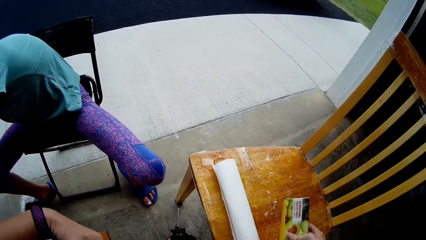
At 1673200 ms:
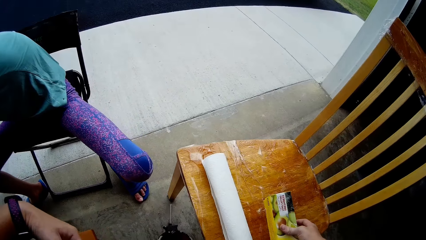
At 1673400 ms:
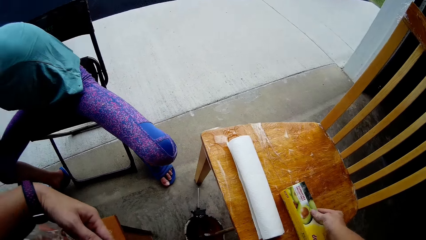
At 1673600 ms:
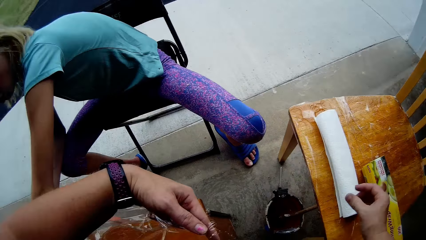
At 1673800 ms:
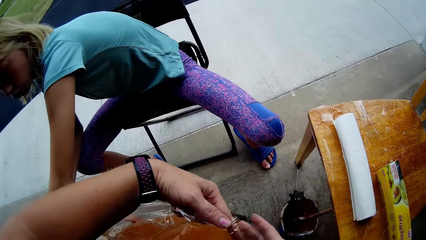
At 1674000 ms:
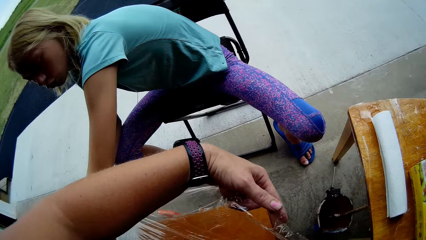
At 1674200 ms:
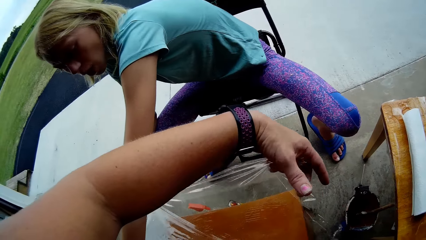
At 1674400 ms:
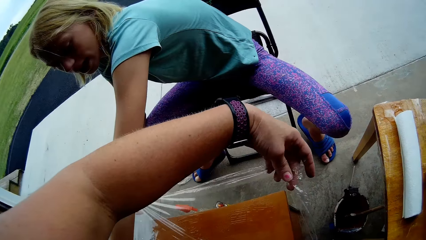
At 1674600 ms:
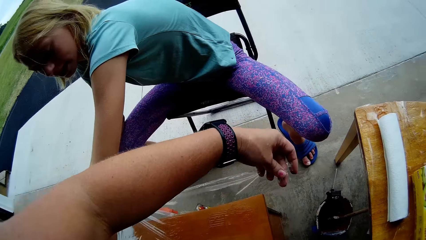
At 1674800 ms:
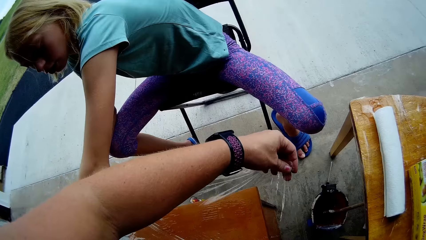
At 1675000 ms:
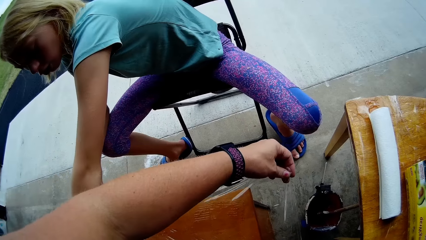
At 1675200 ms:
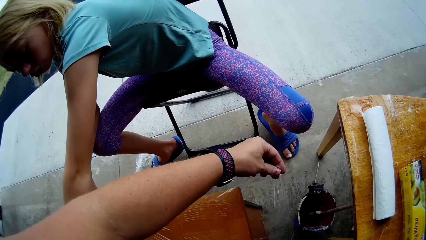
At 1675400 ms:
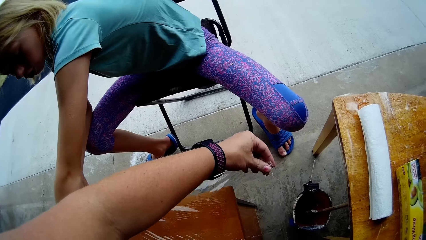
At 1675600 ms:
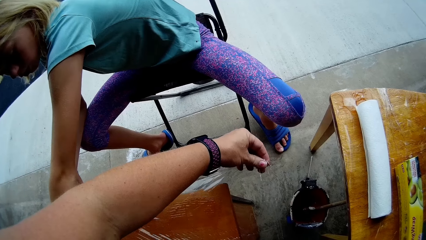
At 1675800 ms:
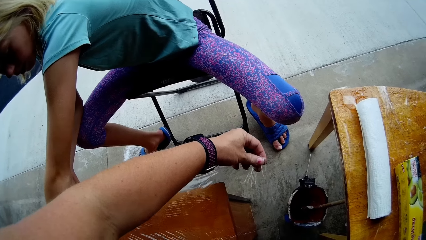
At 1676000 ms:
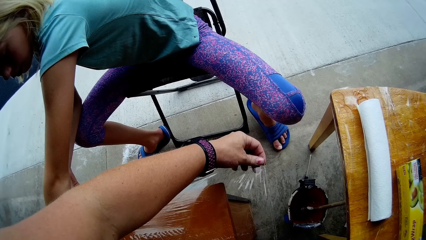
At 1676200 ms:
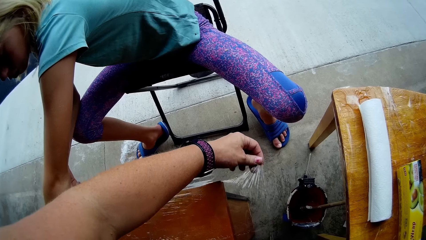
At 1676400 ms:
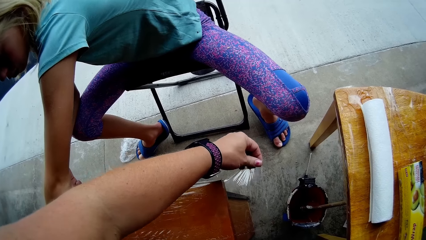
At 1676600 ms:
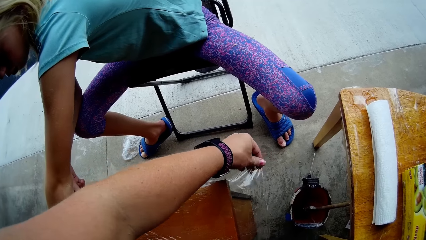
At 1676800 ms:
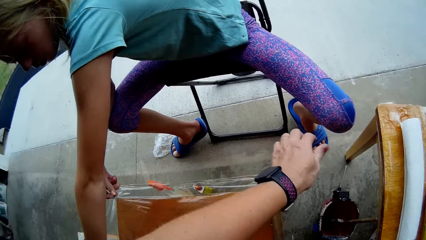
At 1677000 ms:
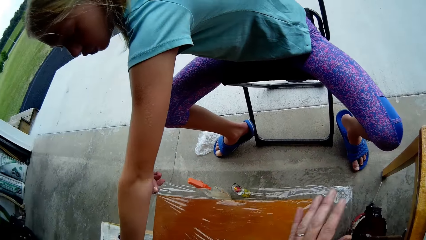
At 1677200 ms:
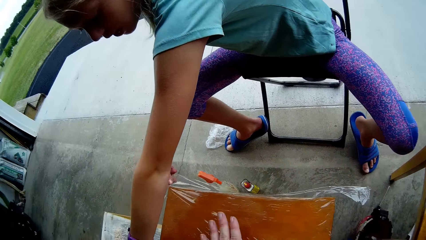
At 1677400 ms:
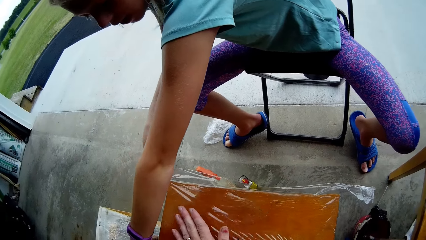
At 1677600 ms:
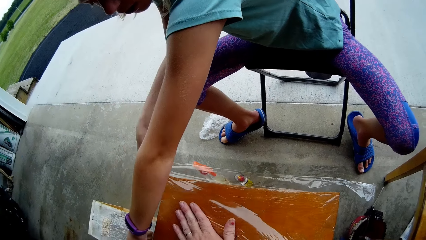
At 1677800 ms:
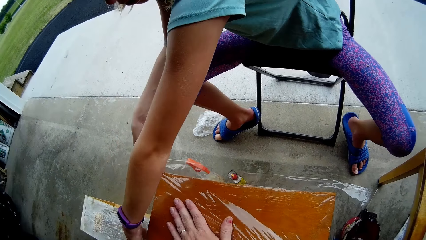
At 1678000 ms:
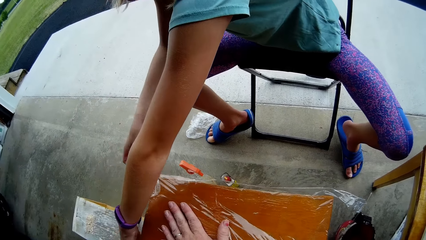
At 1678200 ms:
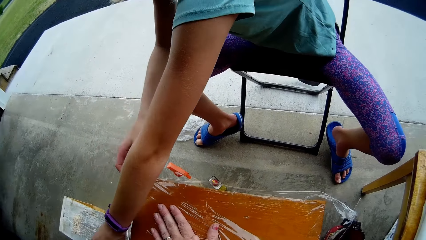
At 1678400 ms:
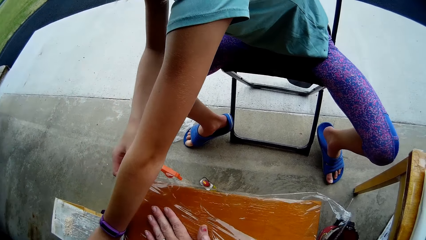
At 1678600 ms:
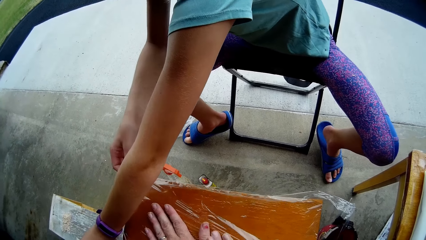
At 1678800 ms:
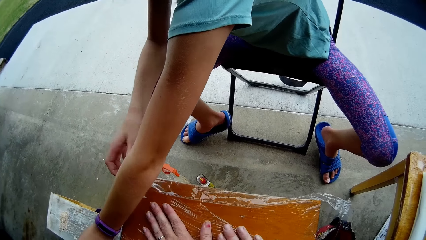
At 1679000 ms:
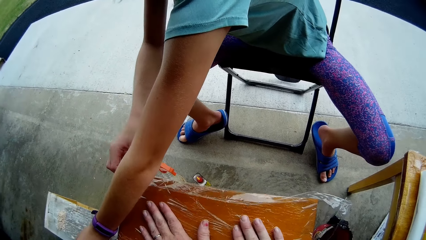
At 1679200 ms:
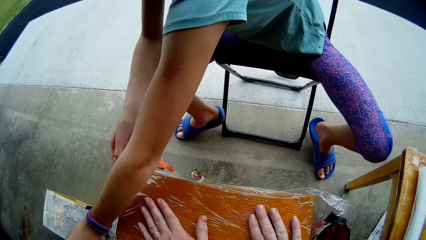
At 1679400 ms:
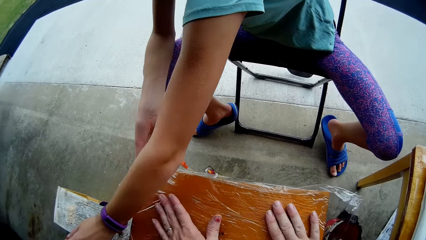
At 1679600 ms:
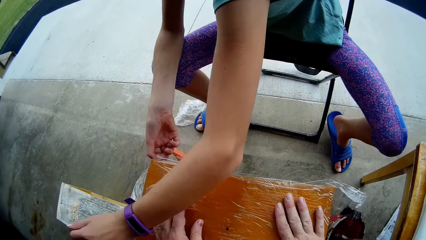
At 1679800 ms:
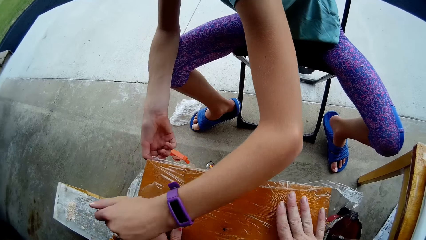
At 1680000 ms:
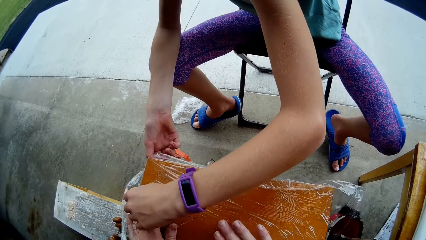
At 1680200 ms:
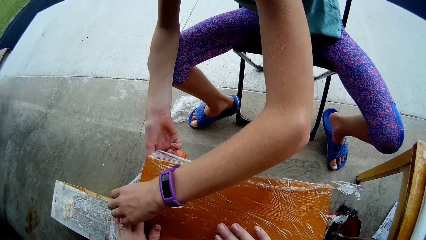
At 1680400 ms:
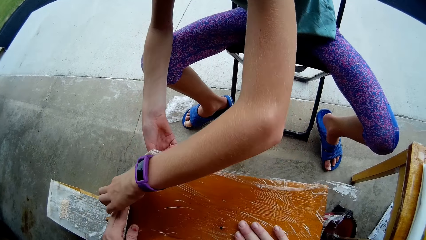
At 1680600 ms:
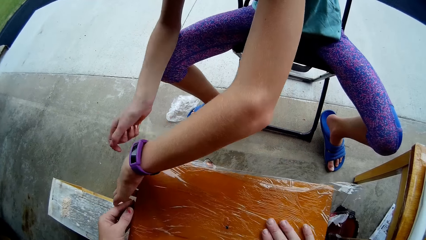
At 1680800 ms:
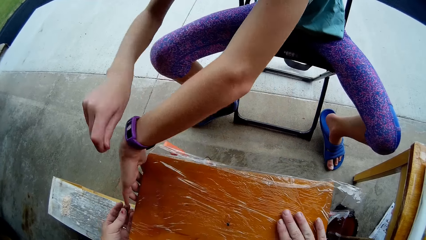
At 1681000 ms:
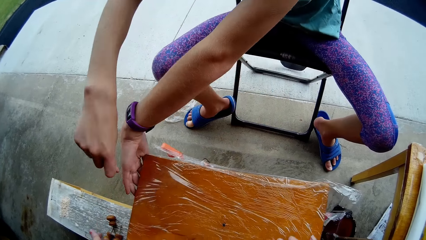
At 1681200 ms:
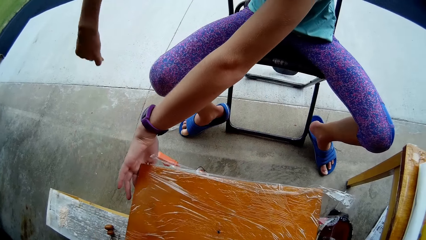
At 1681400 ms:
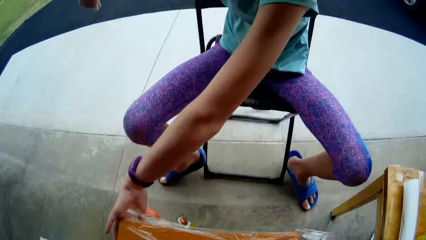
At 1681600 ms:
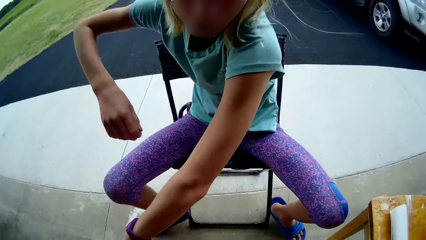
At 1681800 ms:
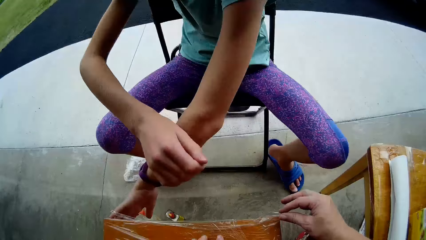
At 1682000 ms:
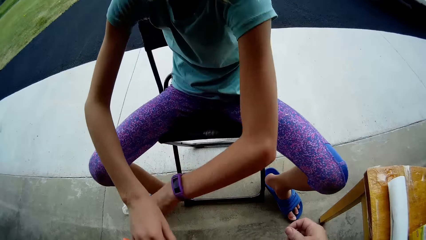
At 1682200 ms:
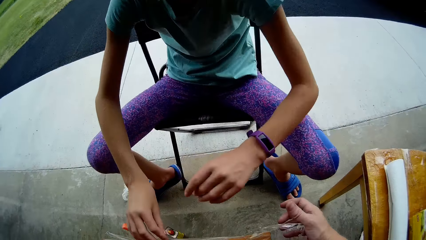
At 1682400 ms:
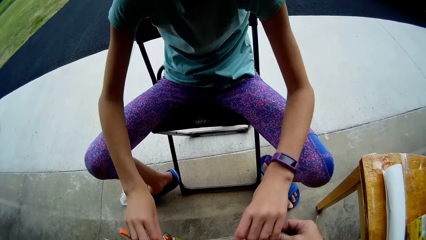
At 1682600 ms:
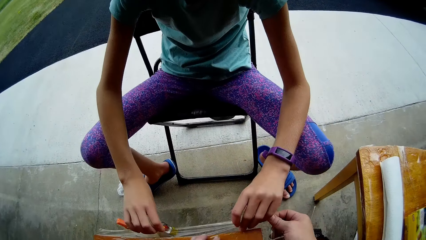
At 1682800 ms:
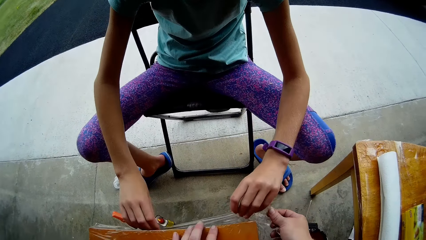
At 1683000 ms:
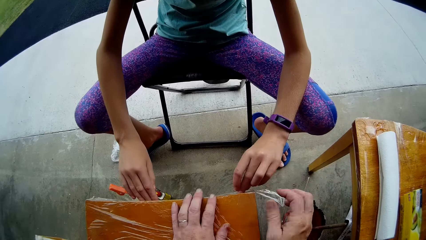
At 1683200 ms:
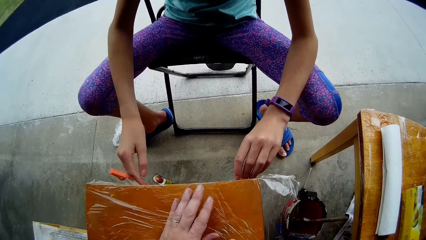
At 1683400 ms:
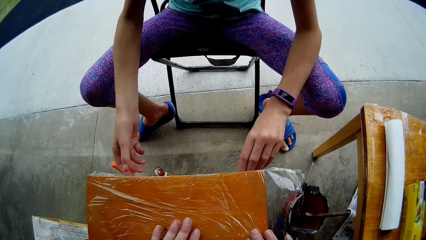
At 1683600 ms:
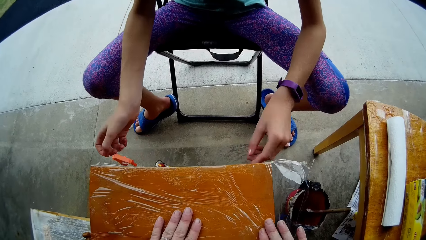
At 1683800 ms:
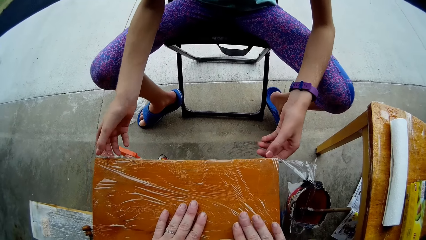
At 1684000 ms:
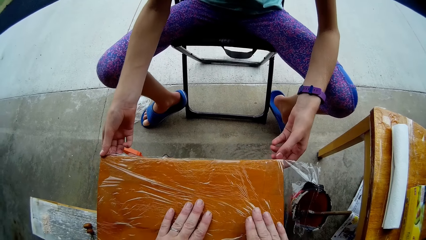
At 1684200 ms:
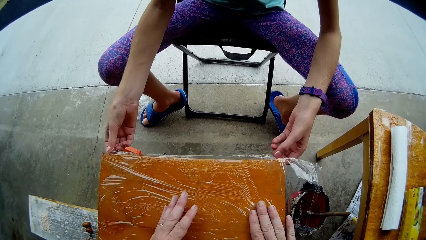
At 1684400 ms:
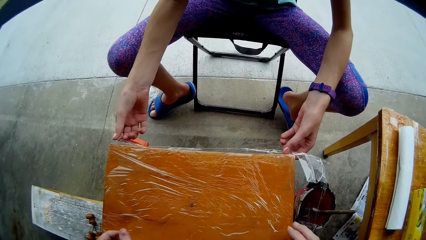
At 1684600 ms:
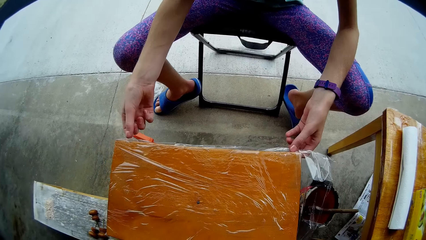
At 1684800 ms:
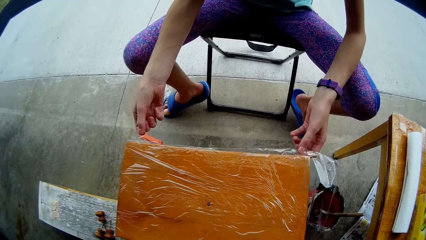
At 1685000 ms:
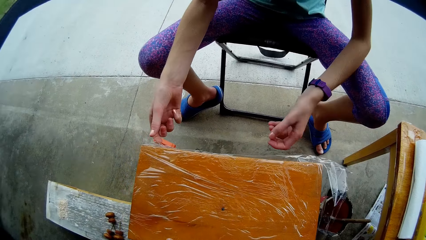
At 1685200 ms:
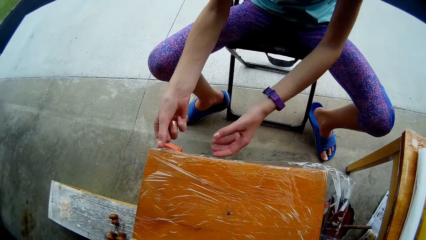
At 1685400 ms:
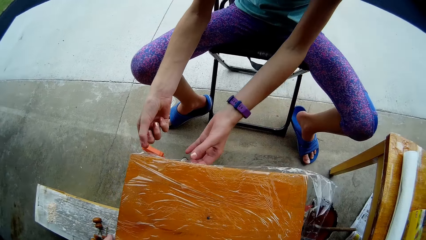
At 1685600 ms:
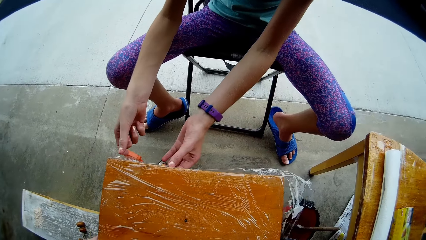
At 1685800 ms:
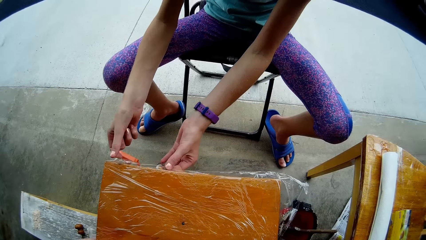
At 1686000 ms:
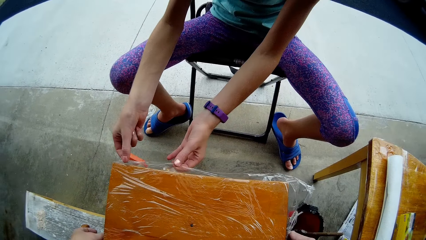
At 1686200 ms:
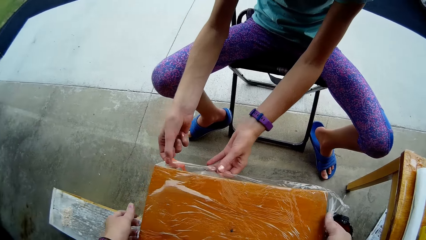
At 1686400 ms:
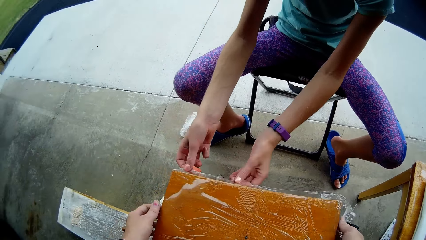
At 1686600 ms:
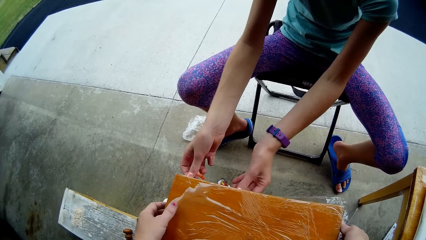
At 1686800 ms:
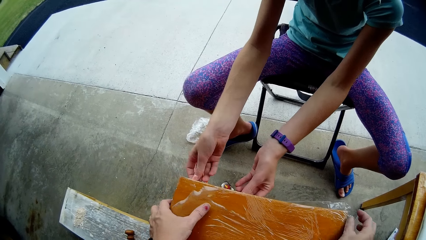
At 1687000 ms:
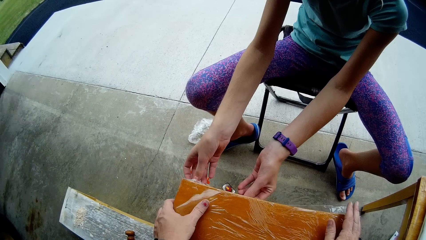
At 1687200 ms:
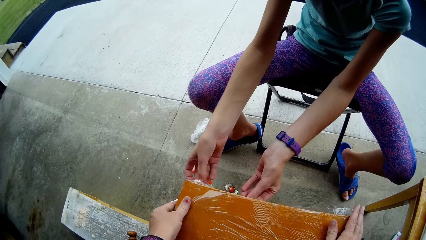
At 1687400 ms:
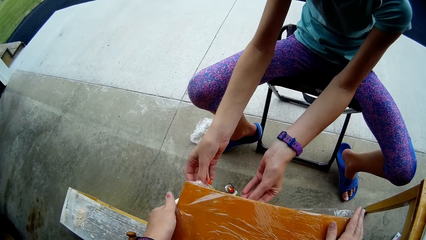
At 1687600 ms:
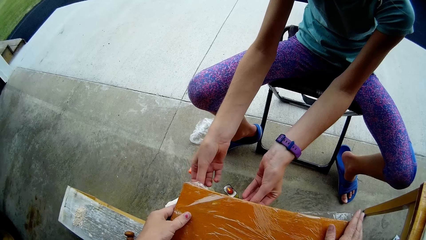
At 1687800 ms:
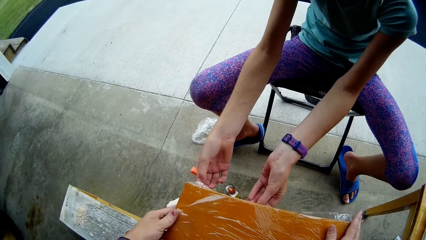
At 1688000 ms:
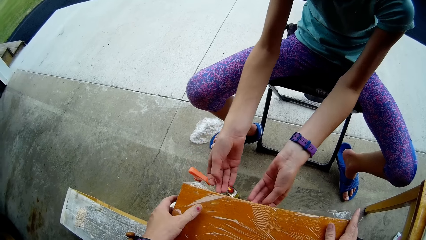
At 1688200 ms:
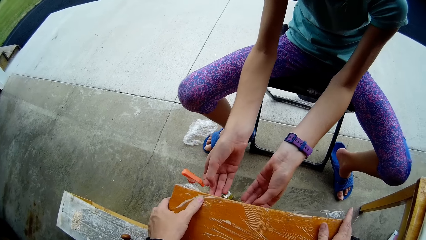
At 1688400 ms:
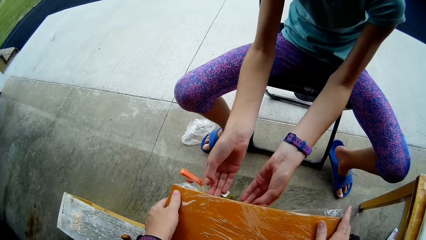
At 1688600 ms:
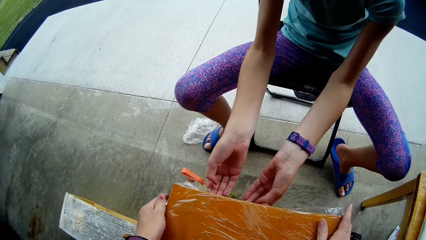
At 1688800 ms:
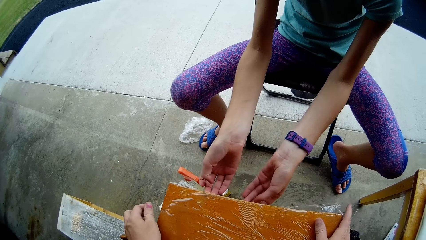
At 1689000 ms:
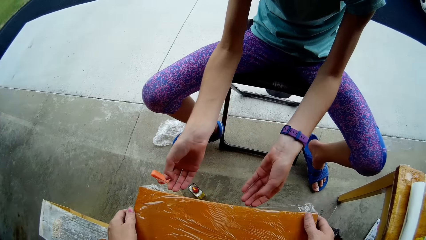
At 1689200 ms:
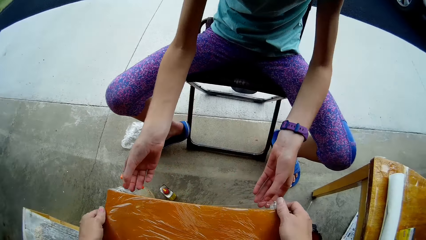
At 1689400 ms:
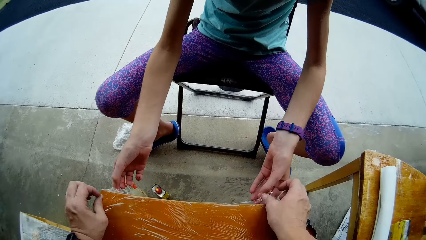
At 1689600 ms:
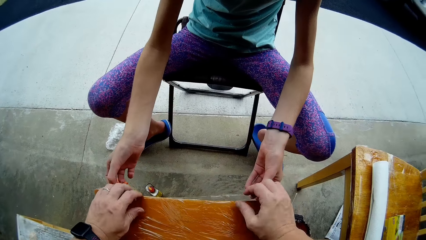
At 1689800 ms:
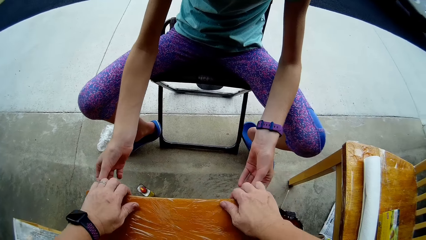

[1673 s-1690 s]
The camera wearer puts the box on the chair. They put the polythene paper on the table. They put the foil paper tape on the chair. They cover the table with the foil paper. A person covers the table with the foil paper. The camera wearer touches the table. They straighten the polythene paper. They cover the table with the foil paper. The person moves the hands and removes the hand from the foil paper. The person straightens the polythene paper. The camera wearer covers the table with the foil paper. The person covers the table with the foil paper with both hands. The camera wearer straightens the polythene paper. They cover the table with the foil paper.
